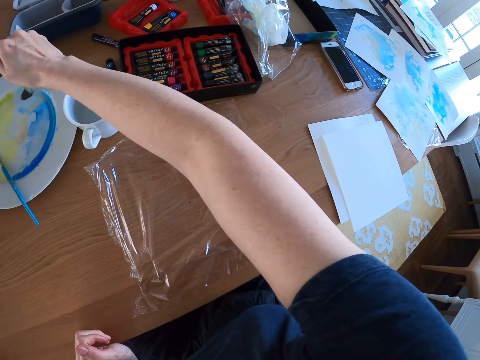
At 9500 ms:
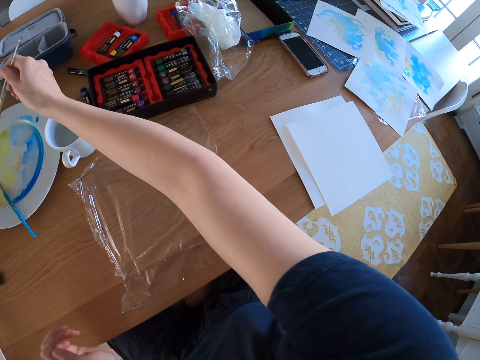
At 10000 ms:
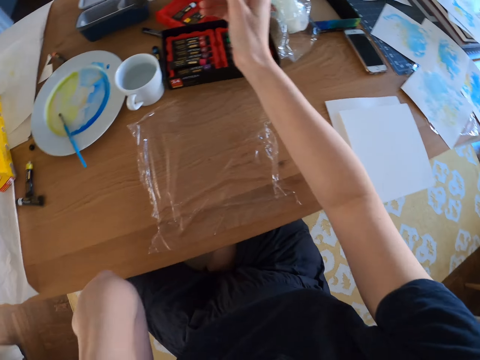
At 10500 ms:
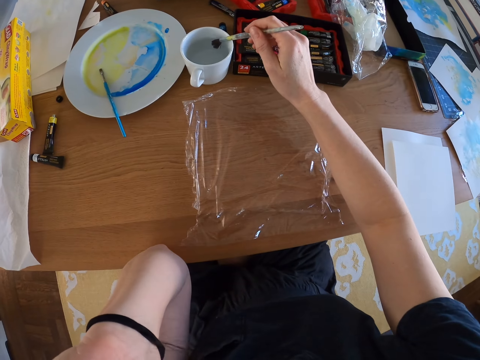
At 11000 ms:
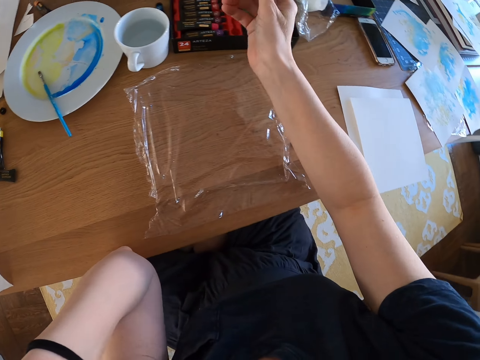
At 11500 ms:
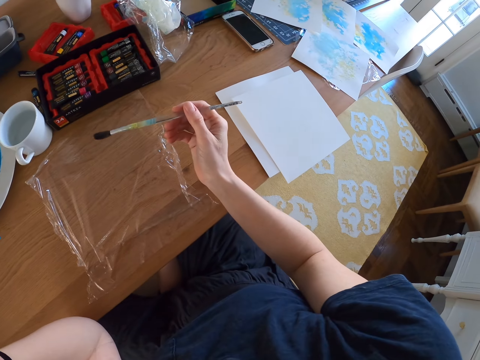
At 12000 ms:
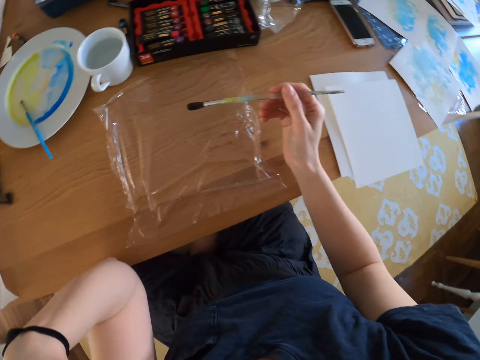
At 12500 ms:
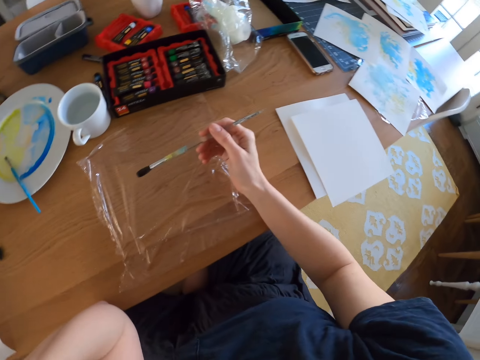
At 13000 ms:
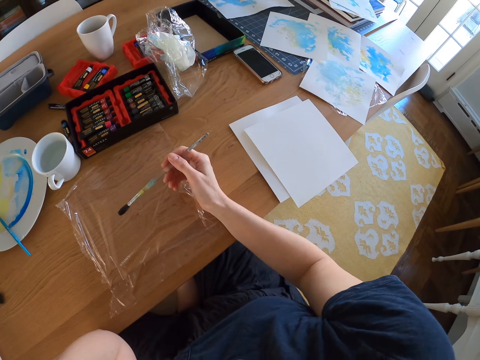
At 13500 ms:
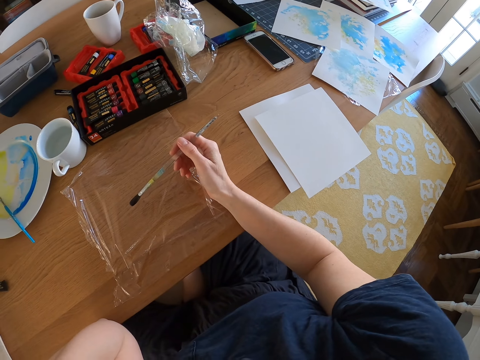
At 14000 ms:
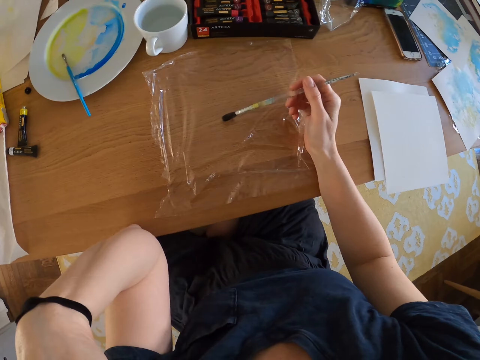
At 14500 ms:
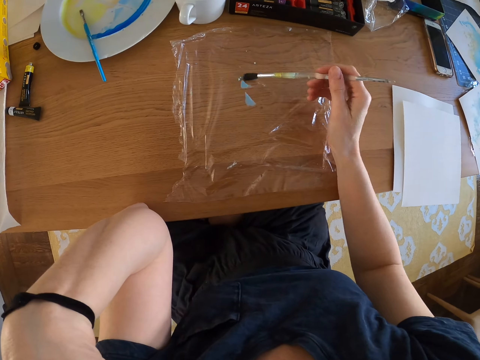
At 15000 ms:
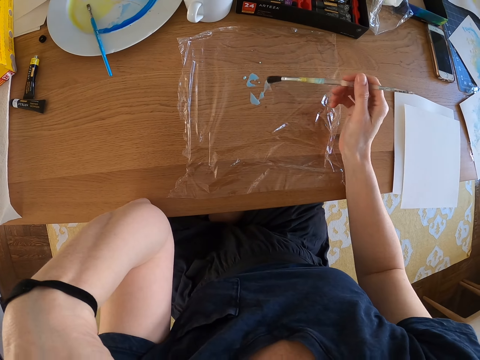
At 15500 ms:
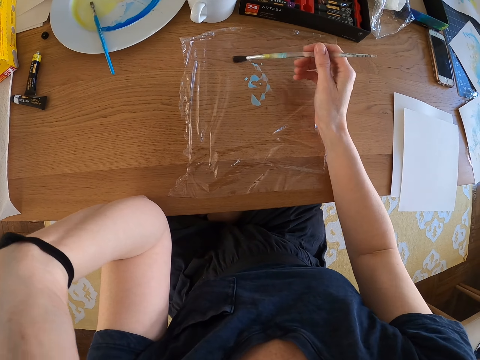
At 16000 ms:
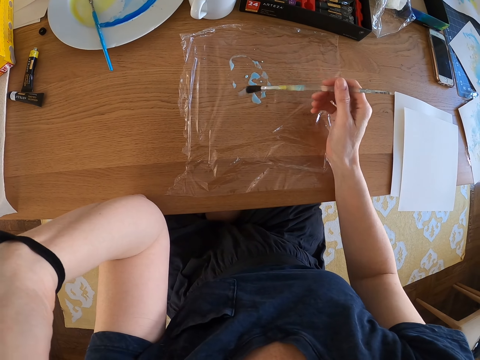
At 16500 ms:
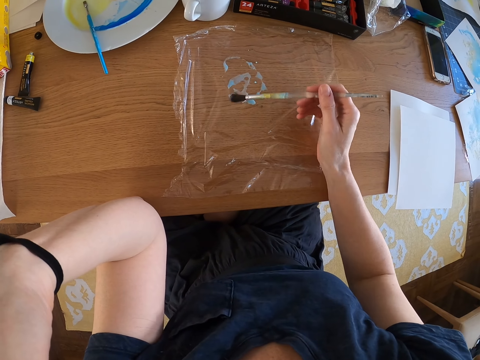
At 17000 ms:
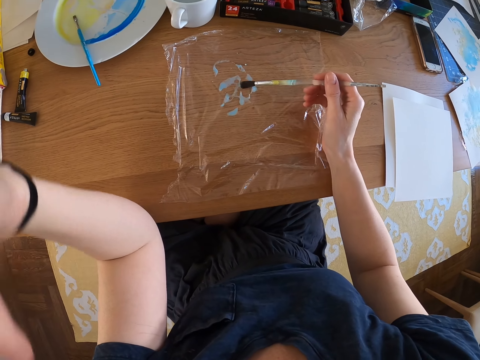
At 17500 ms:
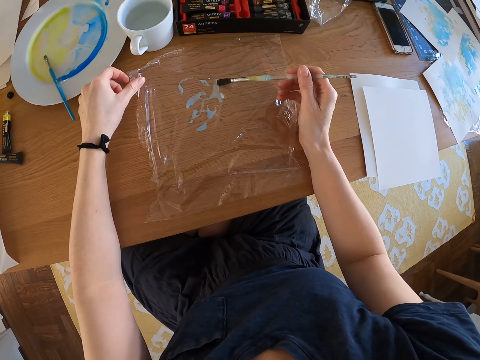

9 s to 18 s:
The camera wearer dips the brush in the cup of water. They paint on the nylon paper.

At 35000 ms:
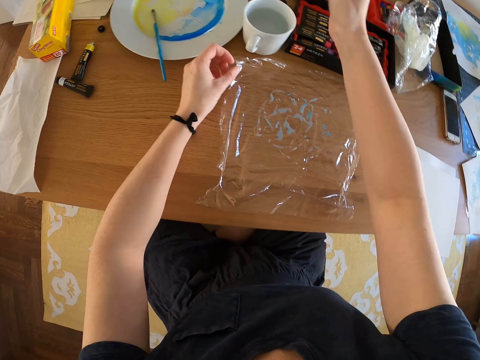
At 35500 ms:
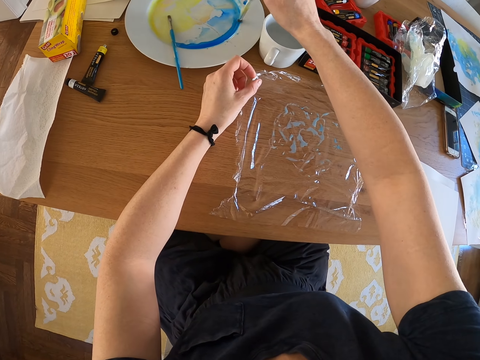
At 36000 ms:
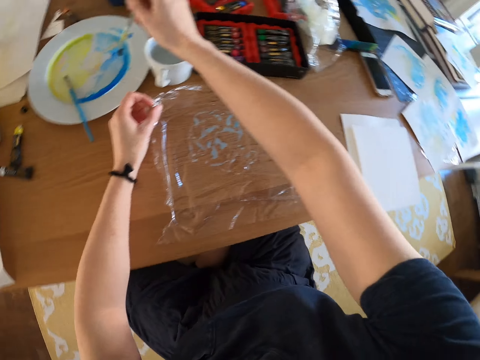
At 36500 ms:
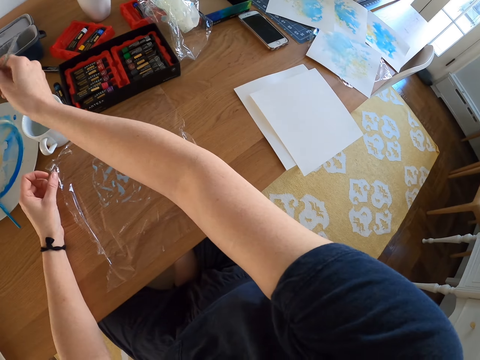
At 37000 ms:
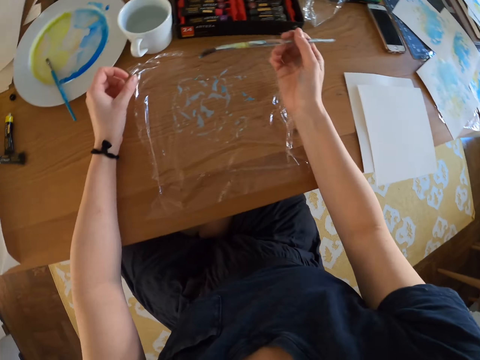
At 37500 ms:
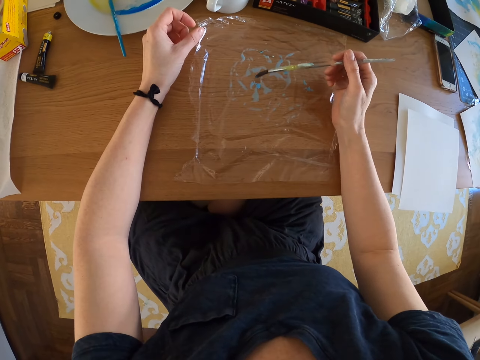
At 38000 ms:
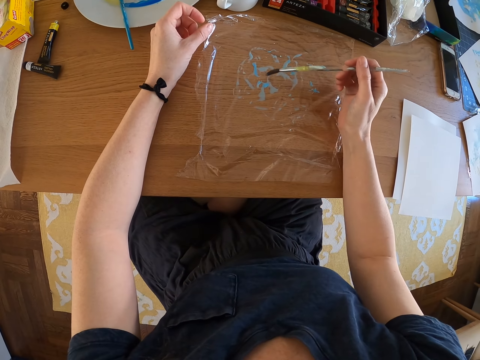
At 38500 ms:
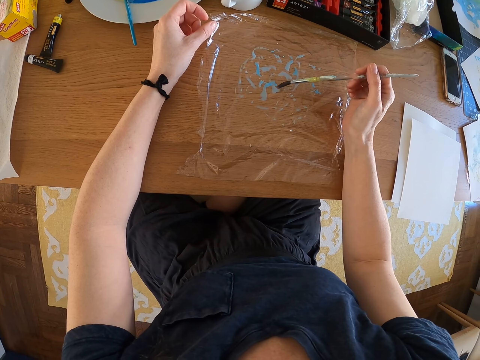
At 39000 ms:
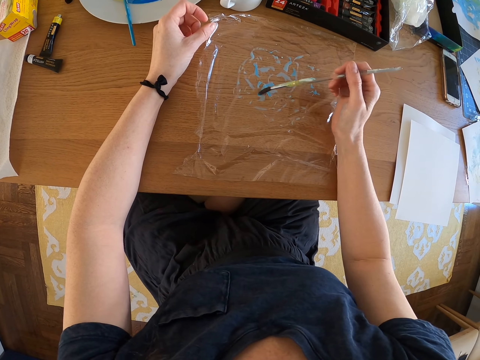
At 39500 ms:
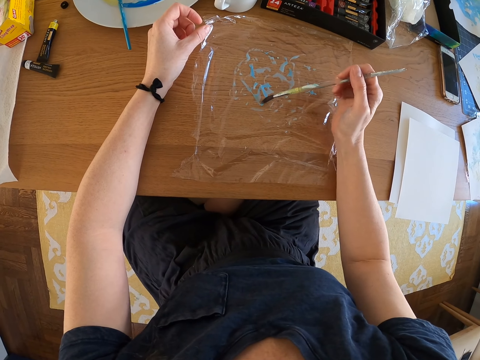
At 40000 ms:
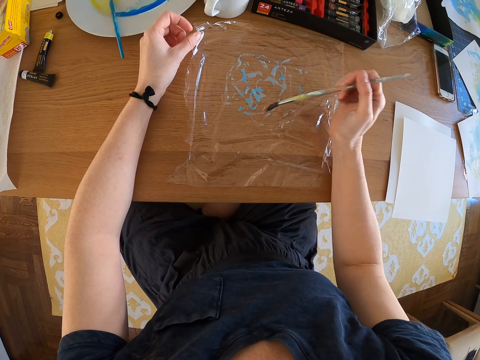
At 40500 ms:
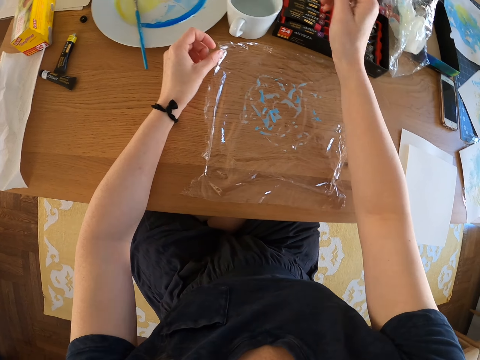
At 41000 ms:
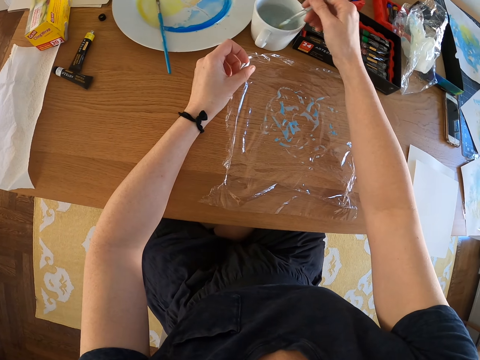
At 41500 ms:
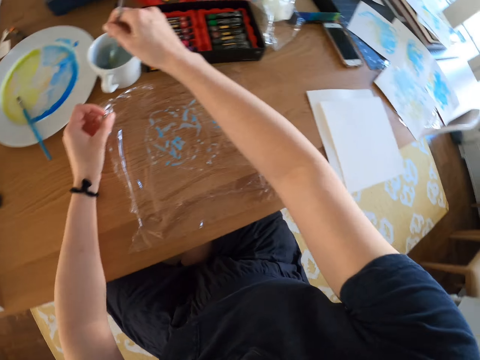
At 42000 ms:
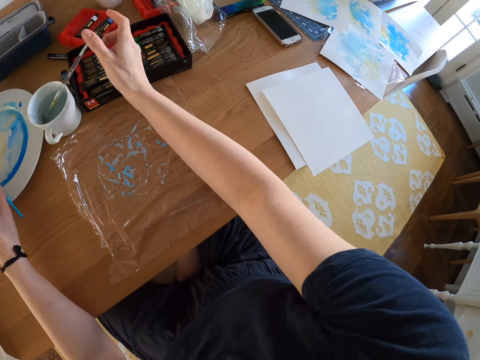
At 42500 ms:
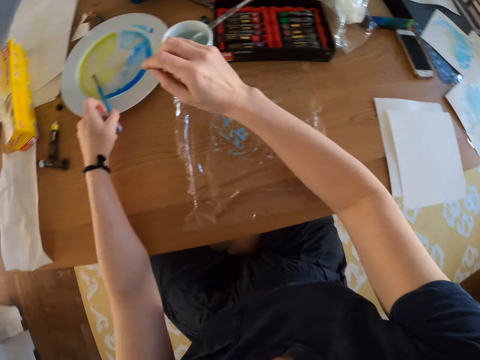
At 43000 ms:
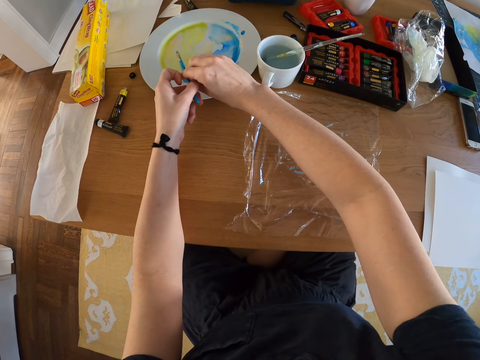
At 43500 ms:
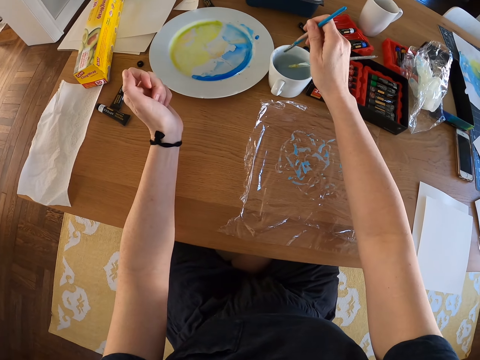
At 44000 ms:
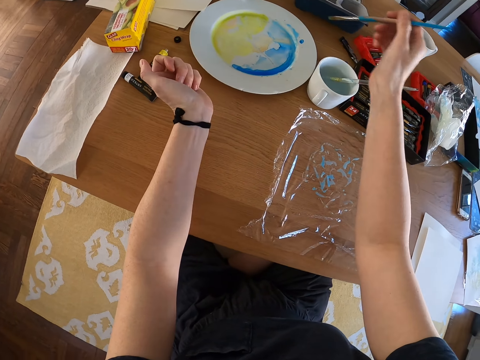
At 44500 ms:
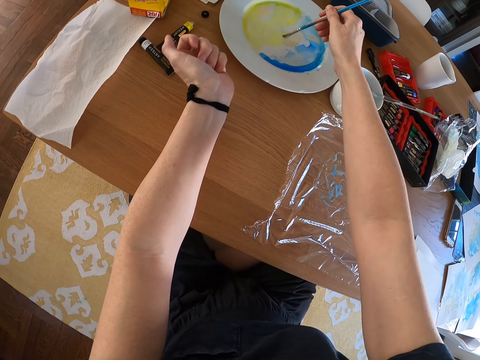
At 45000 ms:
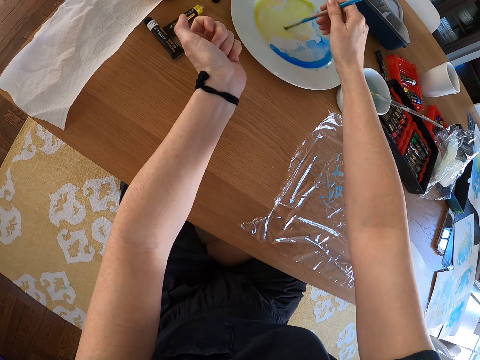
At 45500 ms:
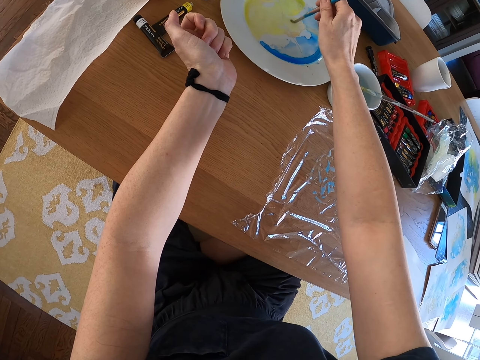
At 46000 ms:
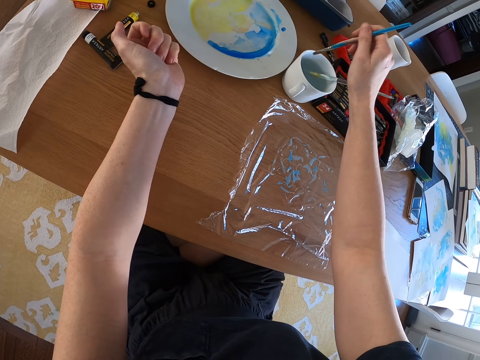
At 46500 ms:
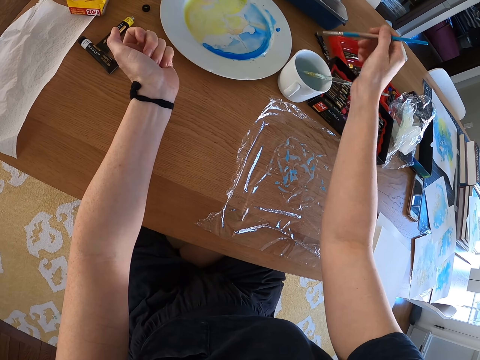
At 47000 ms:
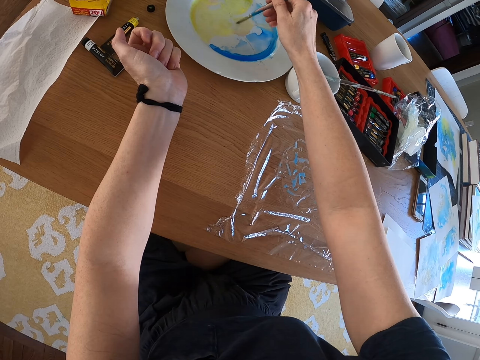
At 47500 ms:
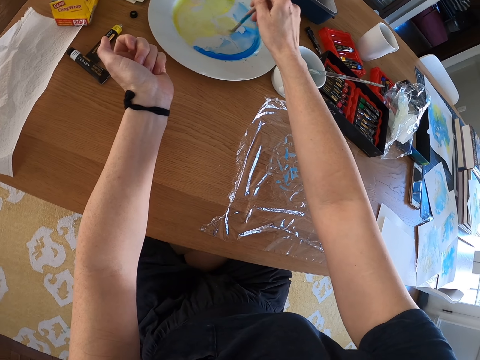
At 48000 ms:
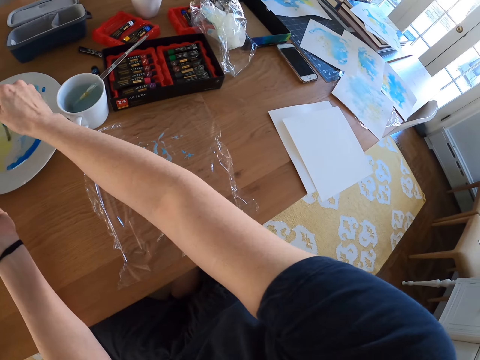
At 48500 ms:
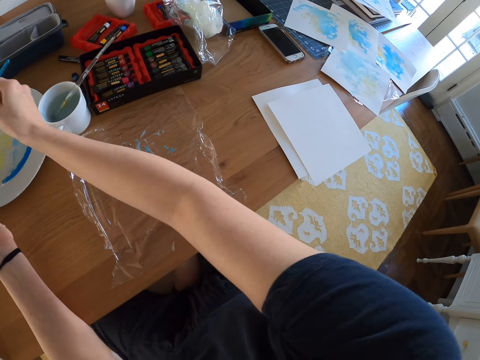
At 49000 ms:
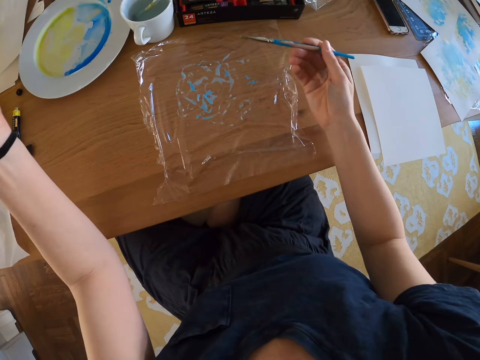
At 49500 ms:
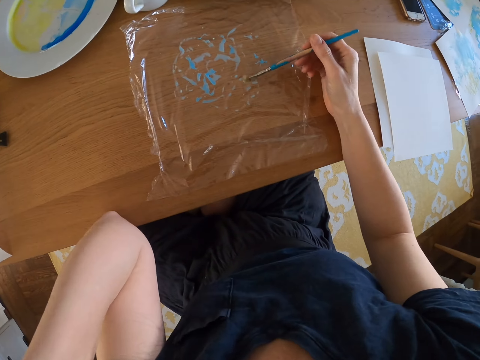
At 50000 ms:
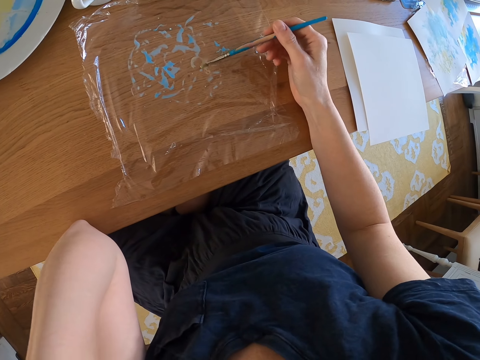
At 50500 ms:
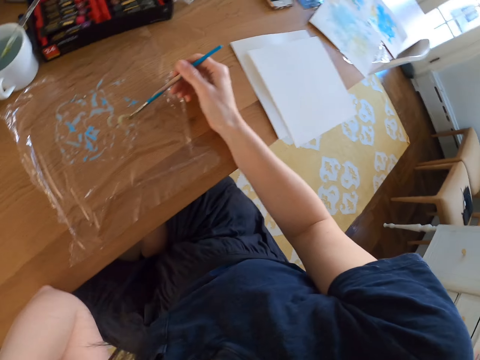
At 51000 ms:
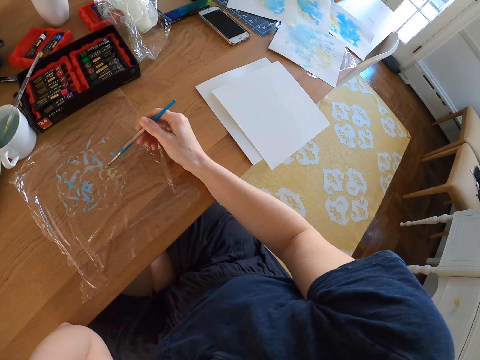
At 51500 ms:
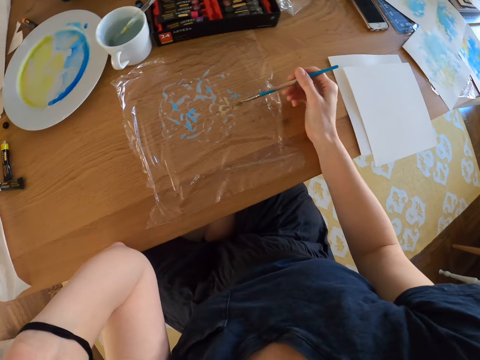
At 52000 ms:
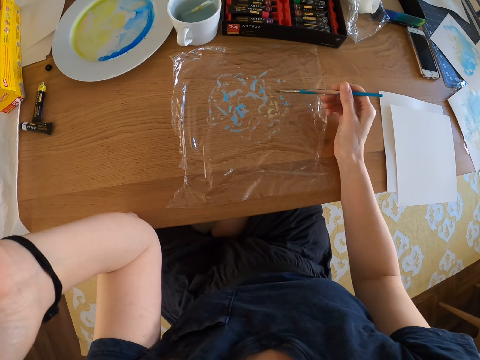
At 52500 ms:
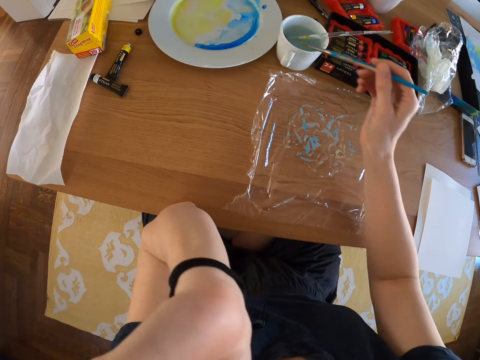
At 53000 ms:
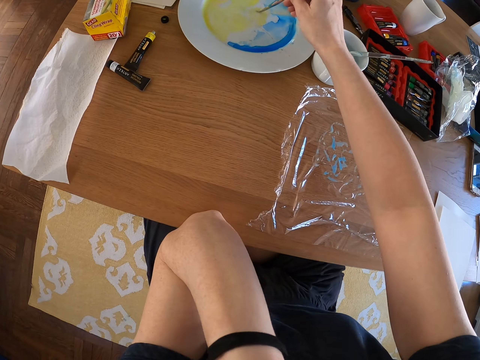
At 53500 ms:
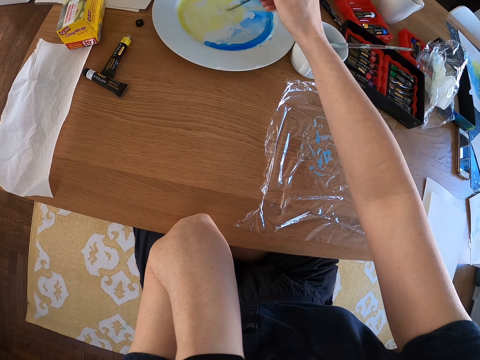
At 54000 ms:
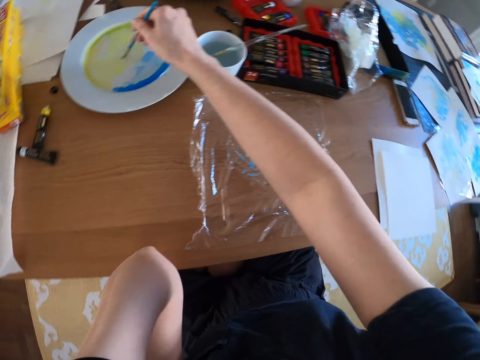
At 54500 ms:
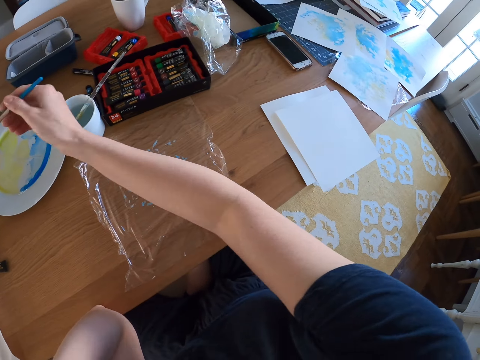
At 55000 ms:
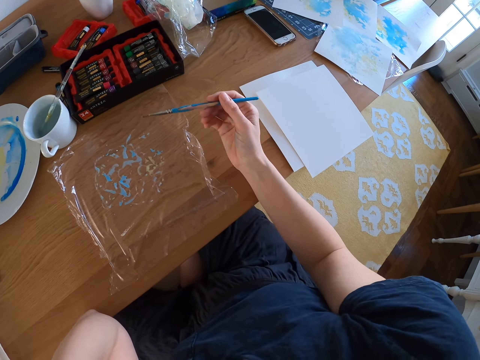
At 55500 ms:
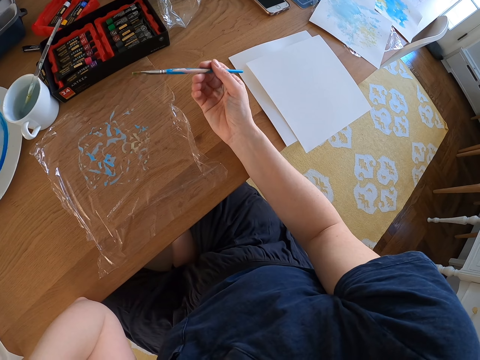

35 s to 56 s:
The camera wearer rolls the brush on the paint. They paint on the nylon paper. They dip the brush in the cup of water. They drop the brush in the water. They pick a brush. They dip the brush in the cup of water. They roll the brush in the paint. They dip the brush in the cup of water. They roll the brush in the paint. They paint on the nylon paper. They roll the brush in the paint.
